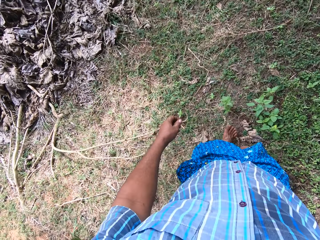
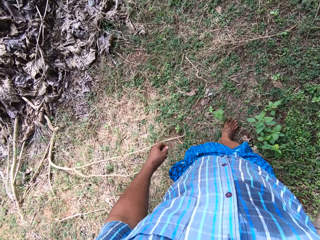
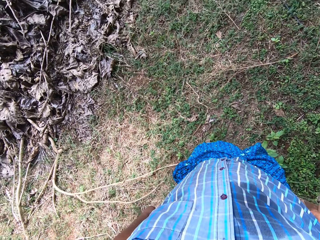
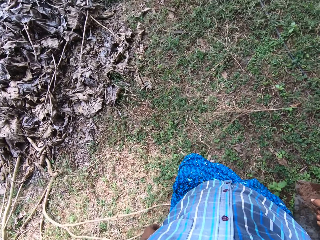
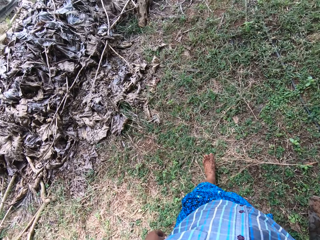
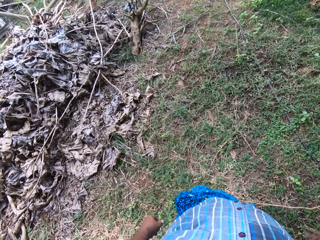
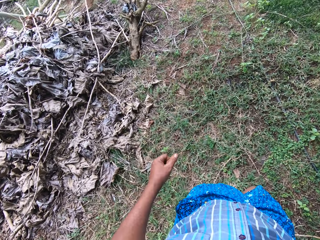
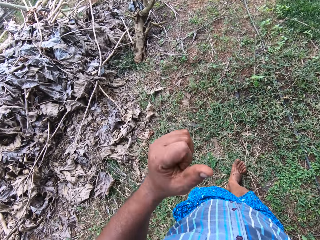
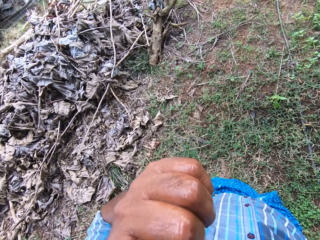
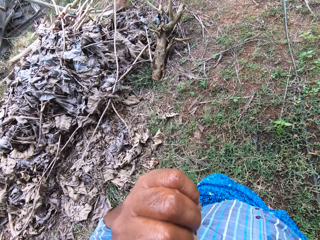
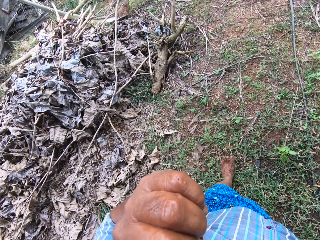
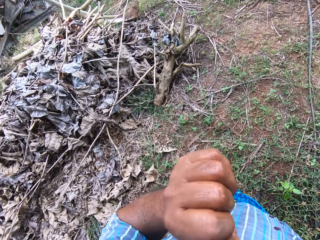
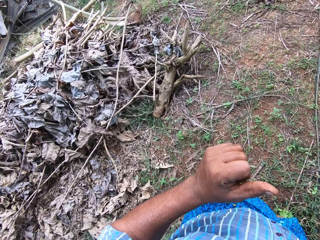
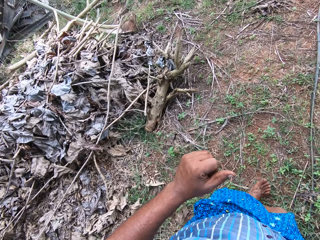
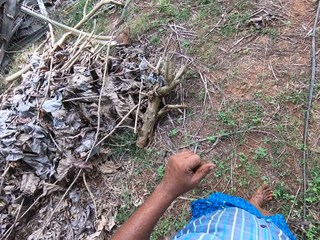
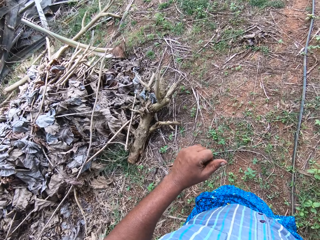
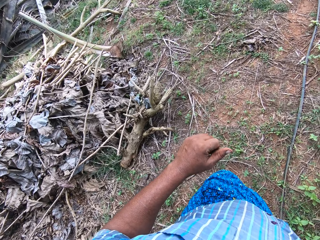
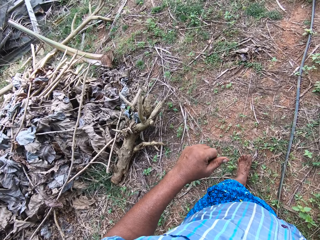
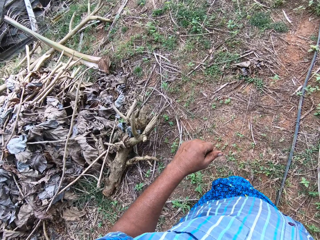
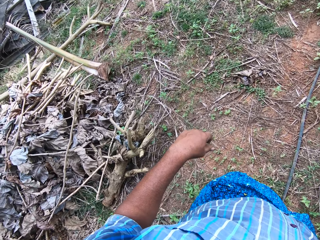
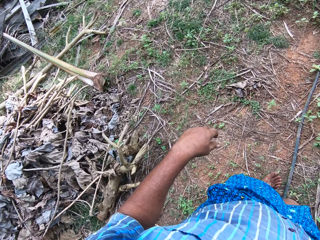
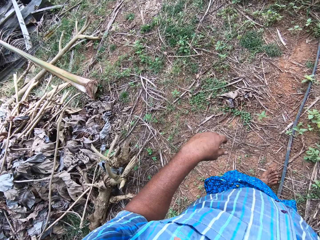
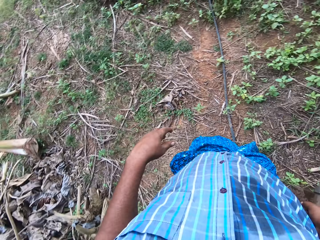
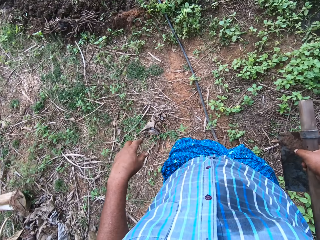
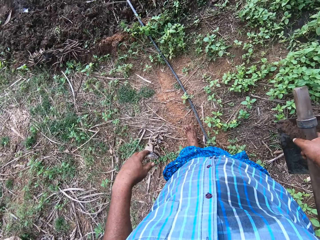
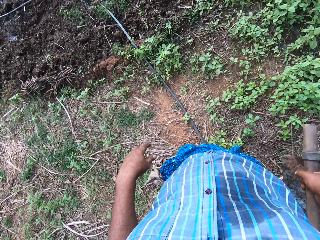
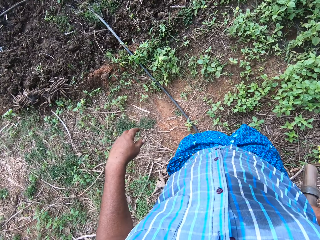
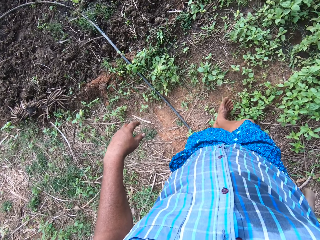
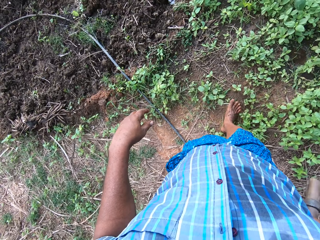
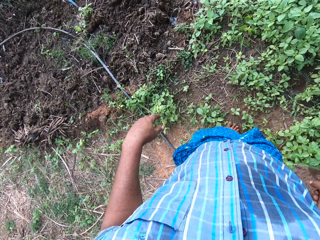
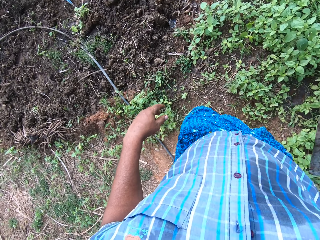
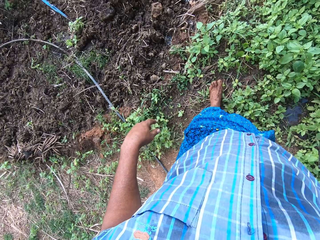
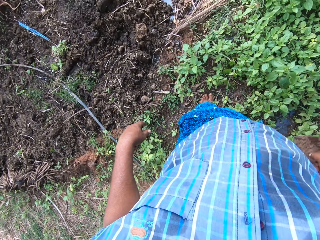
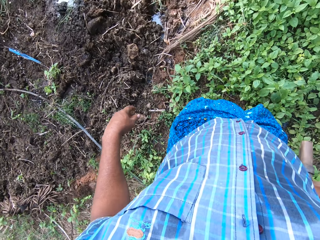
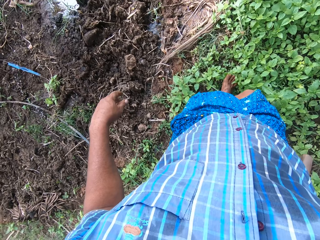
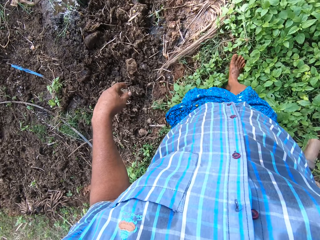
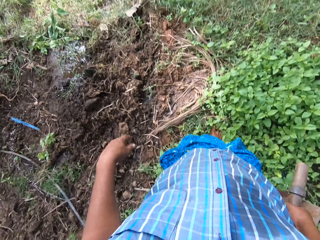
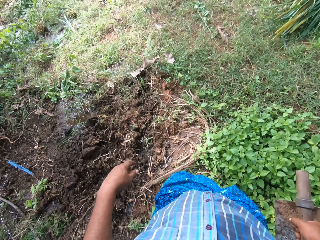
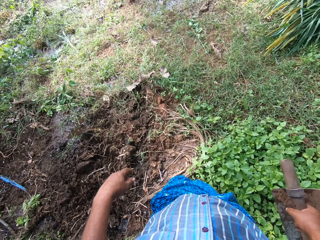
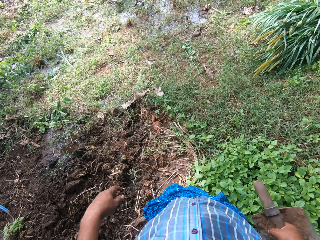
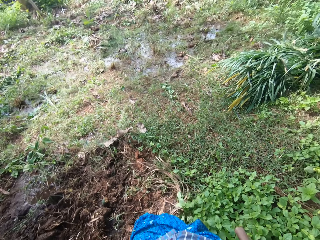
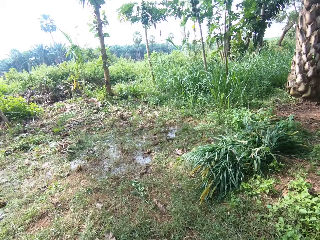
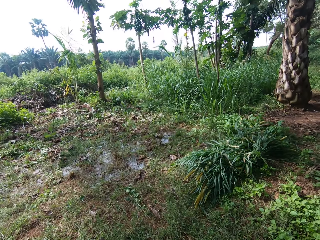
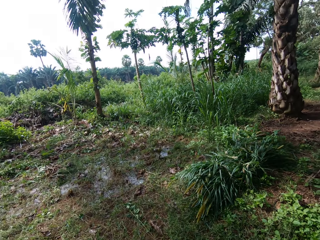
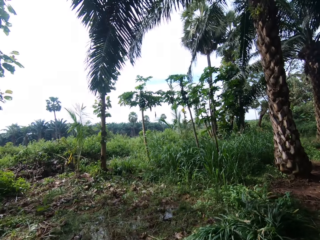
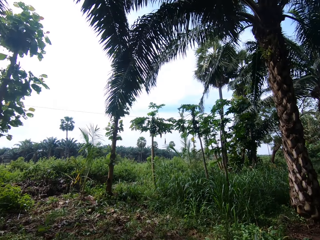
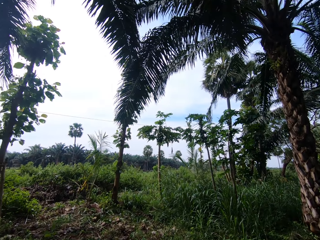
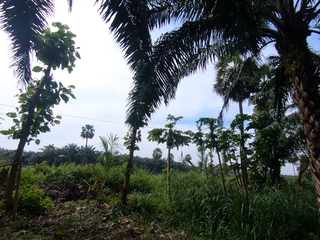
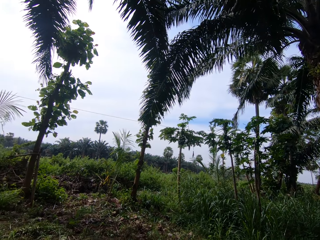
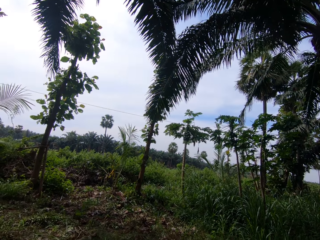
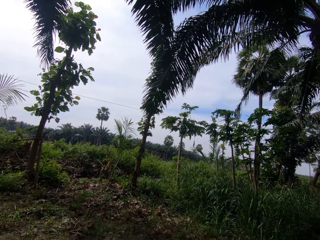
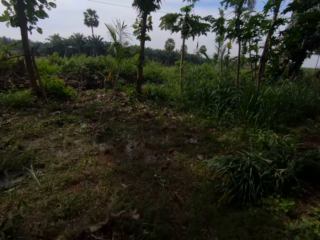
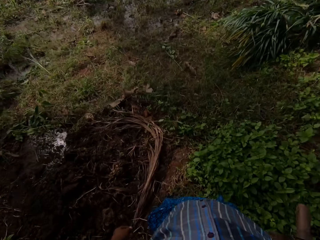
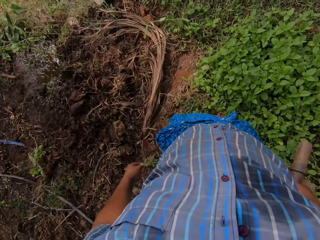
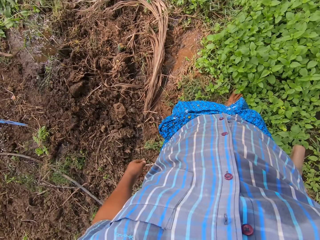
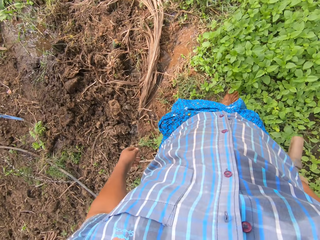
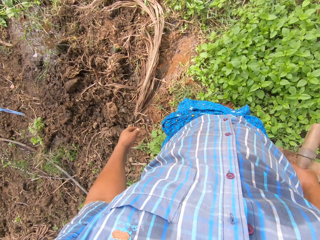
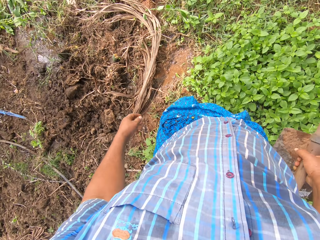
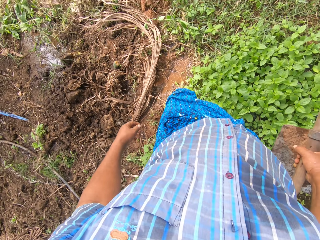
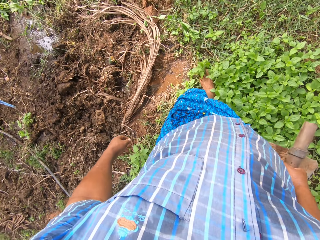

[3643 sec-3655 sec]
The camera wearer lifts the hand. They touch the face with the hand. They walk on the farm. They look around the farm.

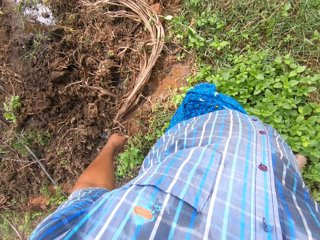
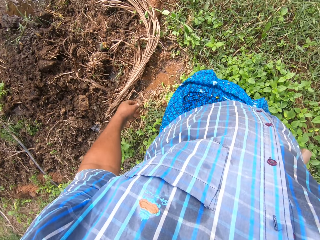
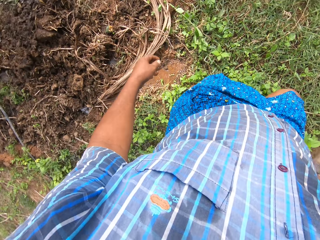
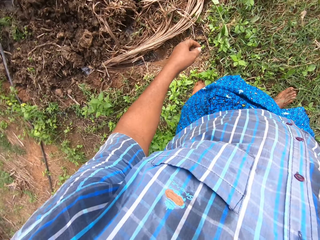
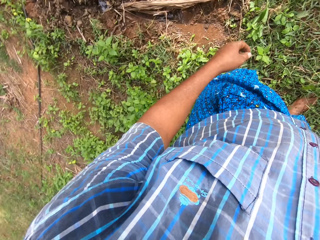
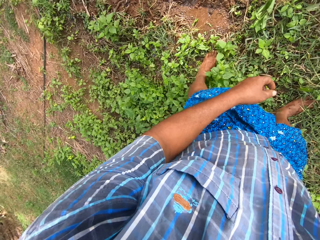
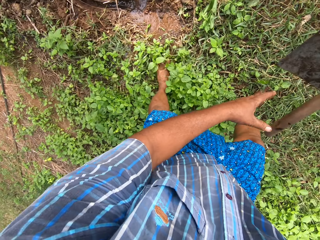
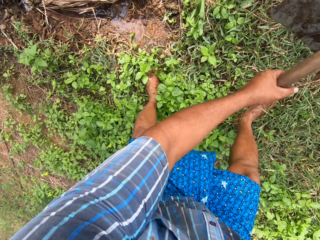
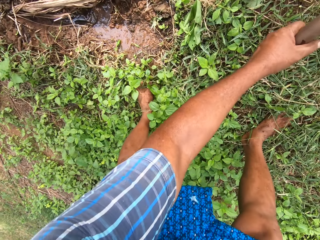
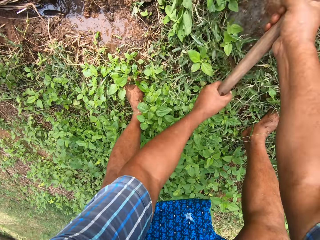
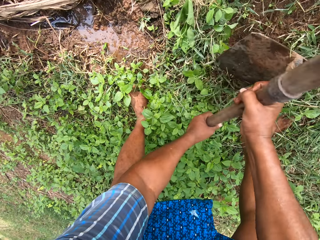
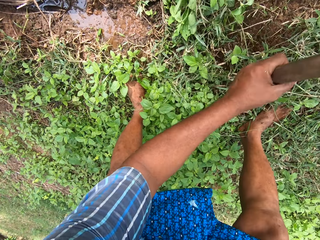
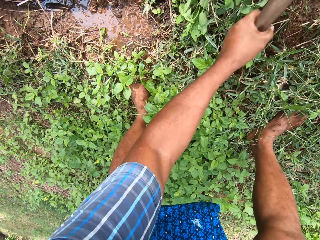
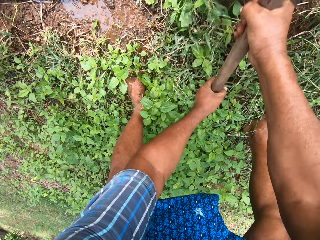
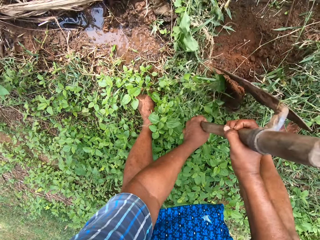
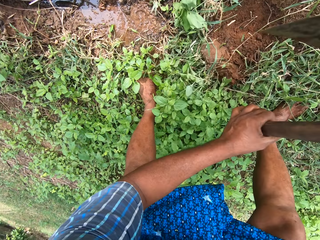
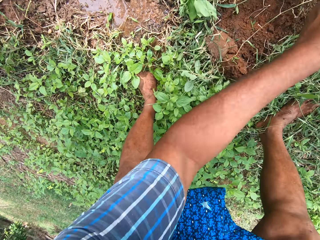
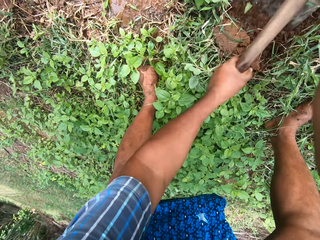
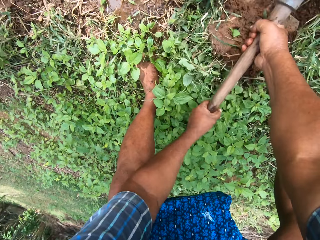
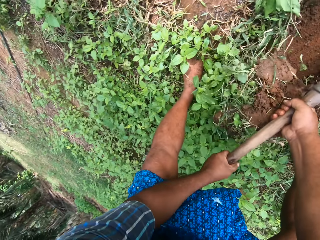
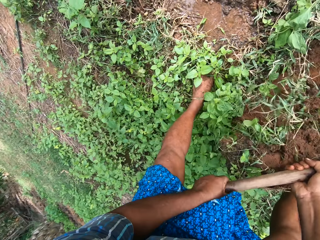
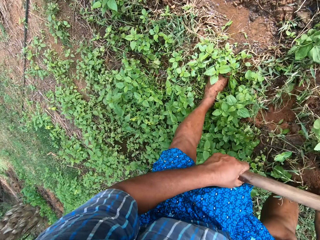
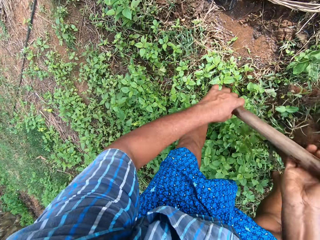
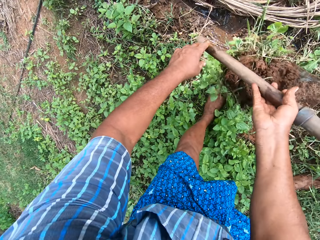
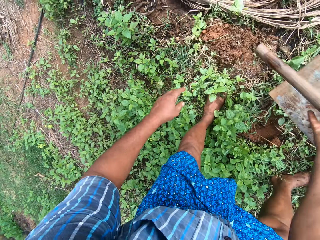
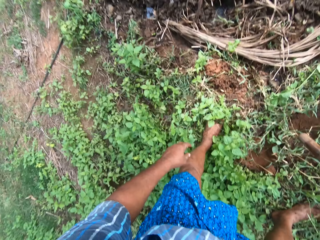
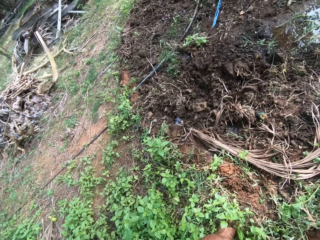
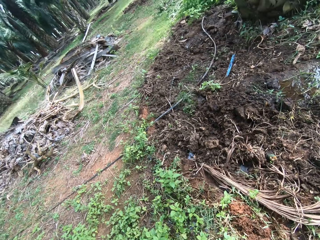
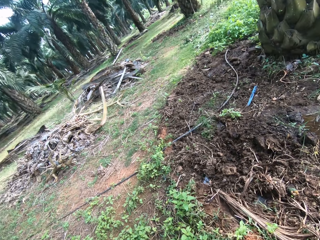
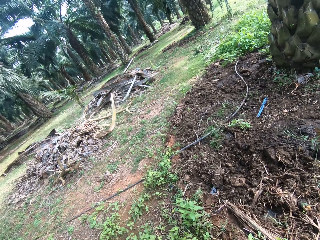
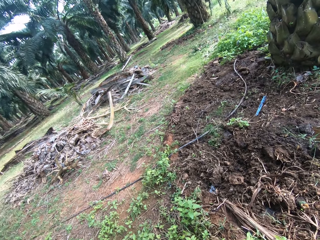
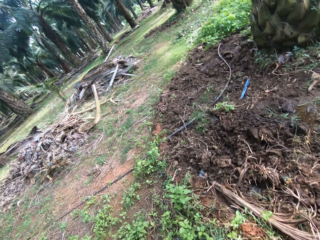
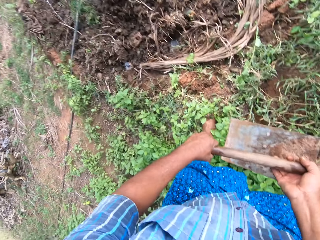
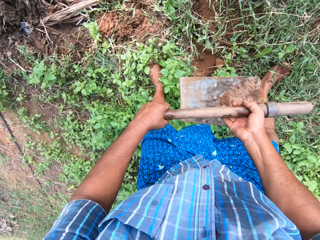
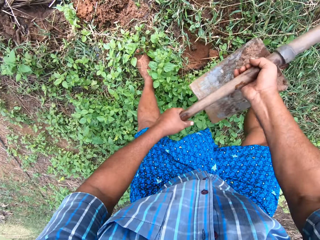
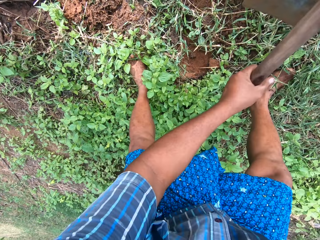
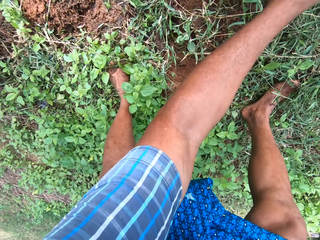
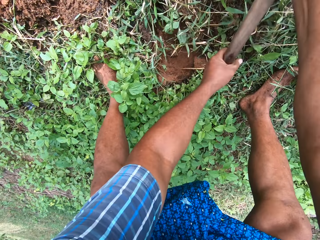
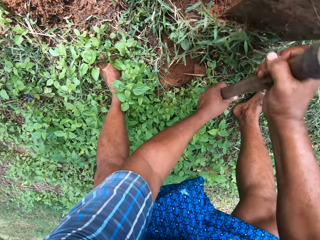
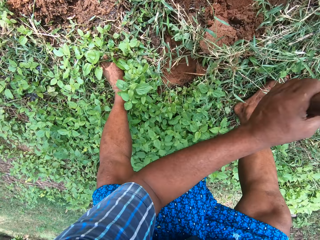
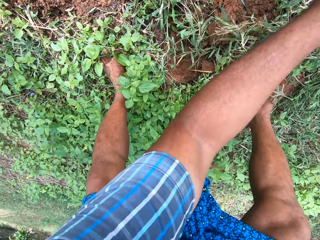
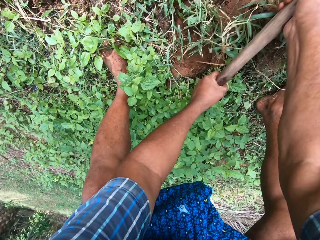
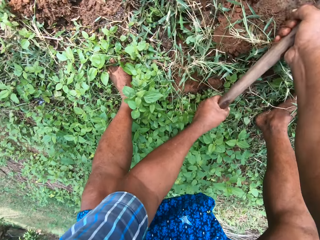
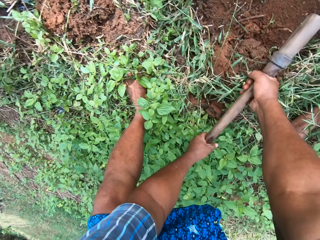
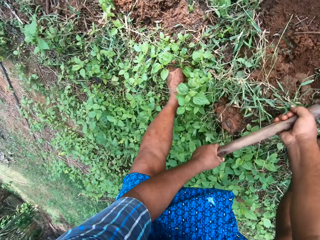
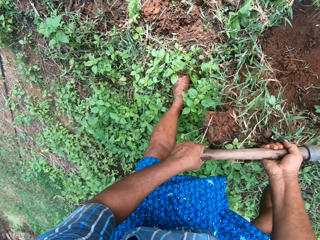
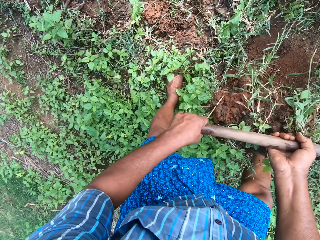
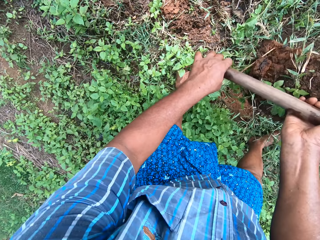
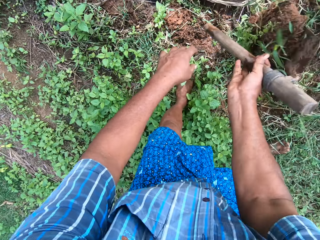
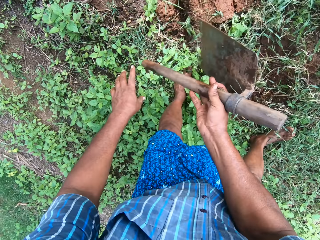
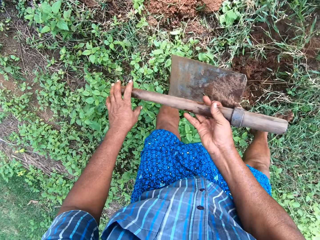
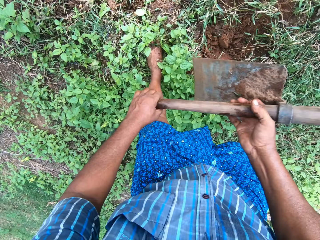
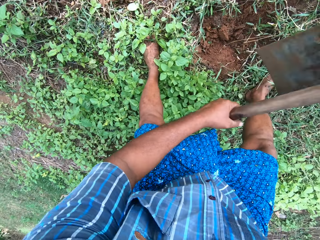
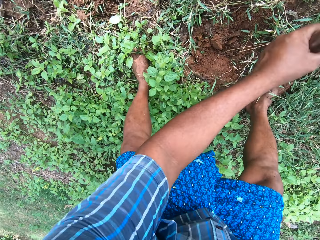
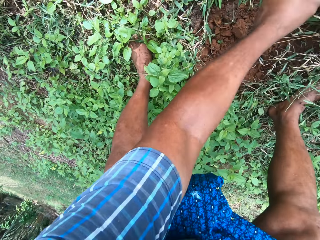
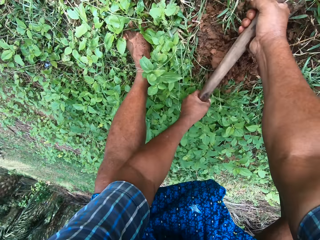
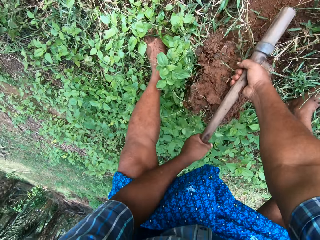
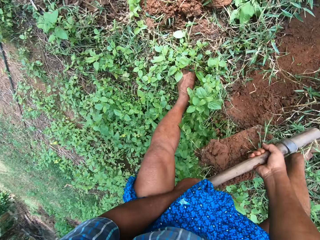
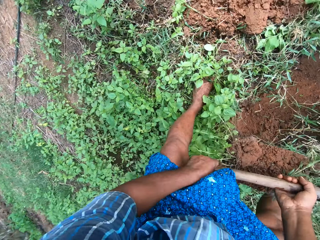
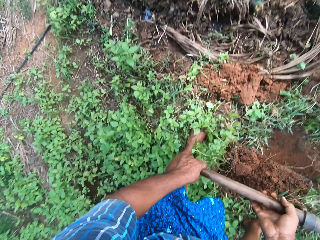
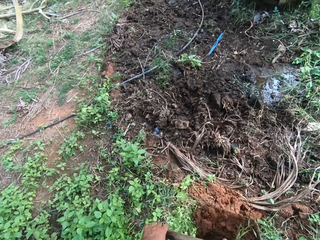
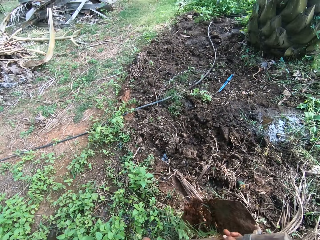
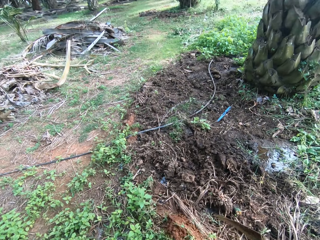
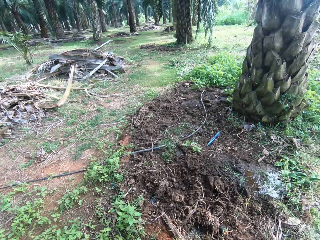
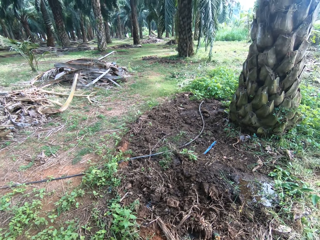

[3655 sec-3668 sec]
The camera wearer walks on the farm. They dig the soil with the hoe. They look around the farm. They dig the farm. They hold the hoe. They dig the farm. They hold the hoe.
